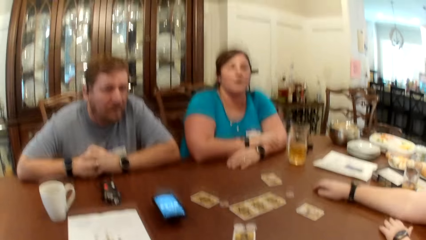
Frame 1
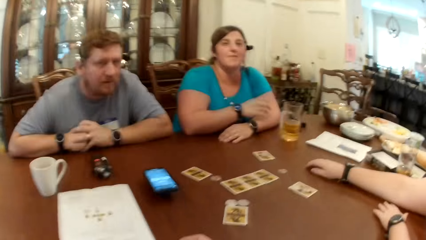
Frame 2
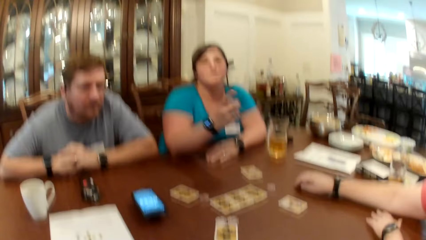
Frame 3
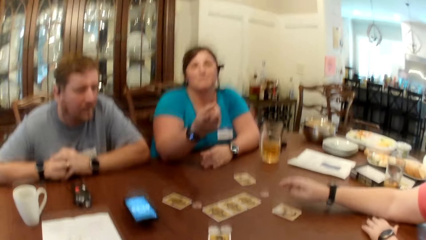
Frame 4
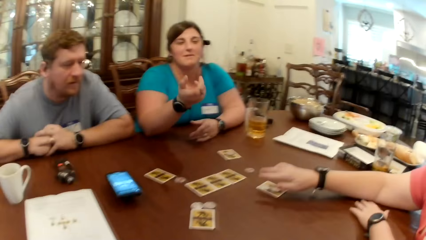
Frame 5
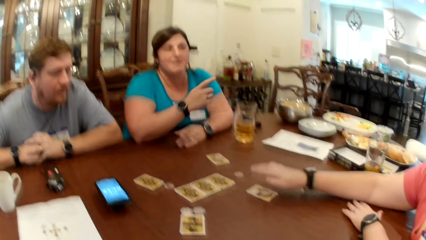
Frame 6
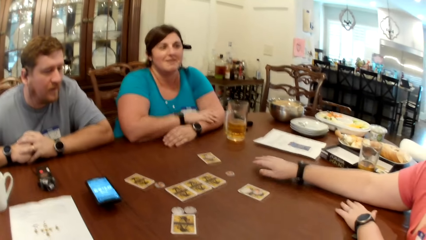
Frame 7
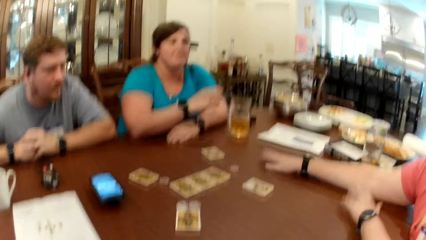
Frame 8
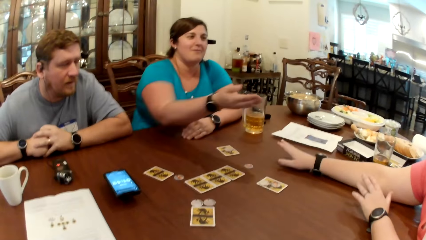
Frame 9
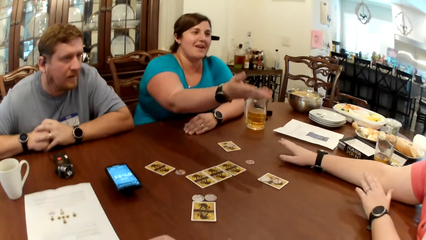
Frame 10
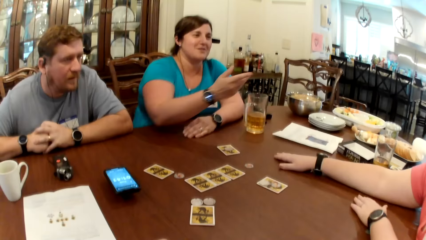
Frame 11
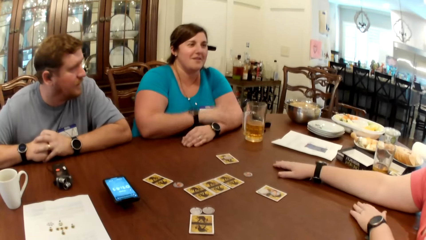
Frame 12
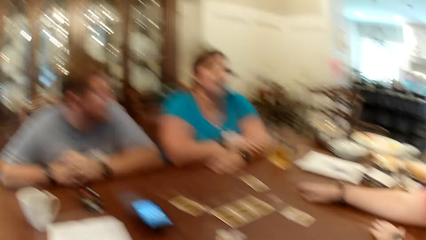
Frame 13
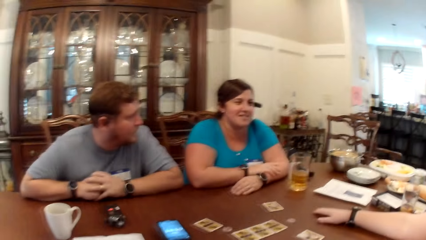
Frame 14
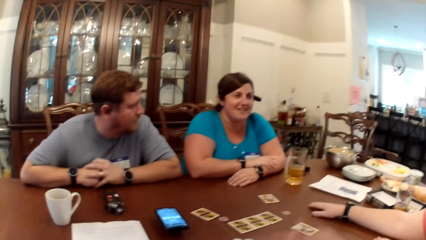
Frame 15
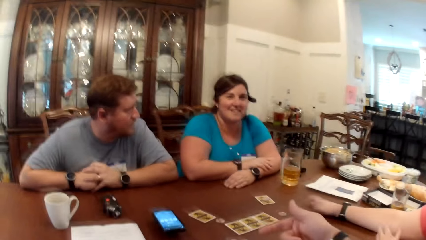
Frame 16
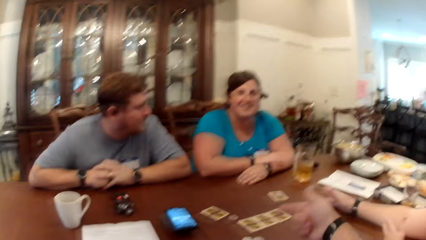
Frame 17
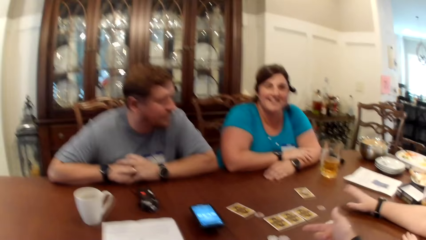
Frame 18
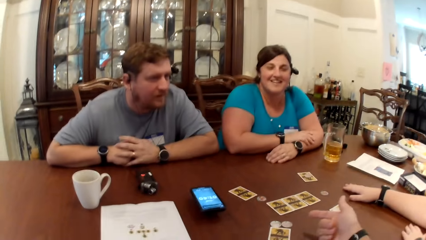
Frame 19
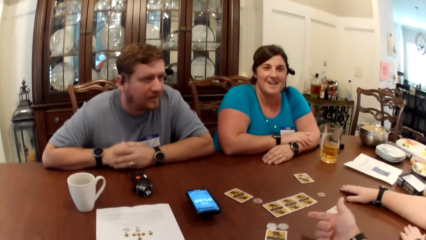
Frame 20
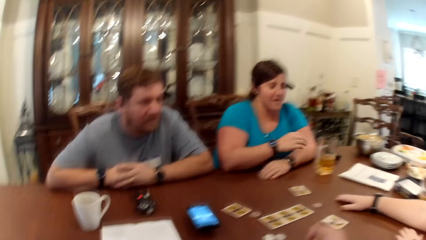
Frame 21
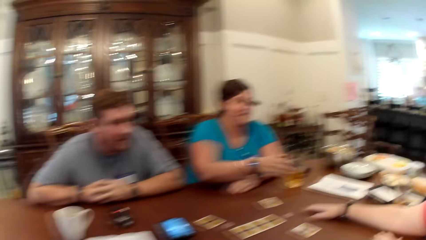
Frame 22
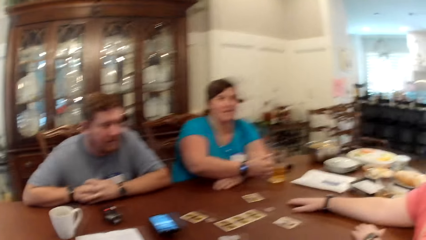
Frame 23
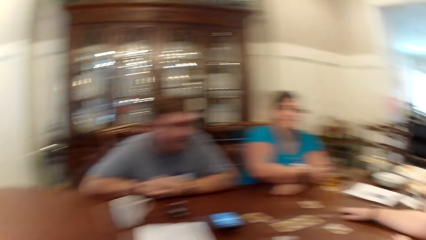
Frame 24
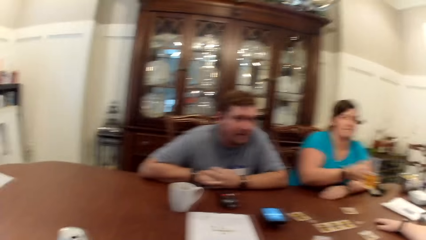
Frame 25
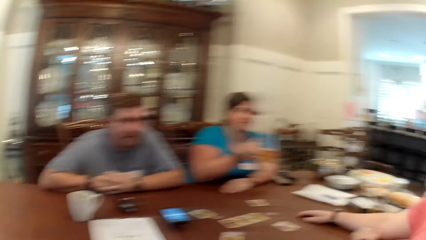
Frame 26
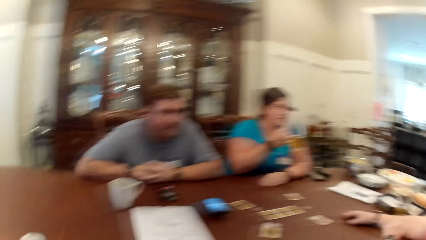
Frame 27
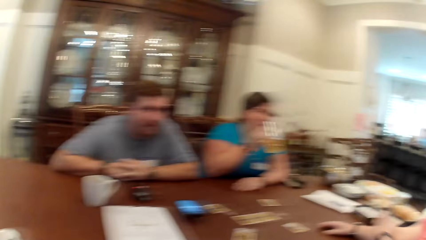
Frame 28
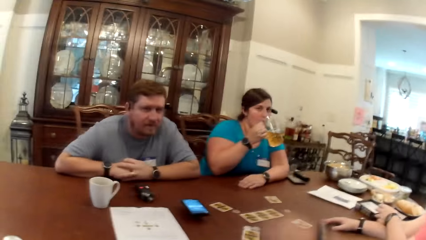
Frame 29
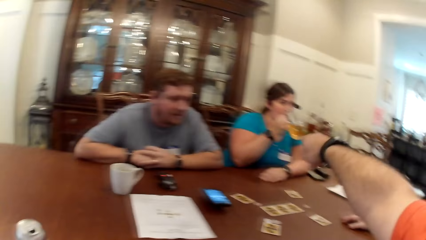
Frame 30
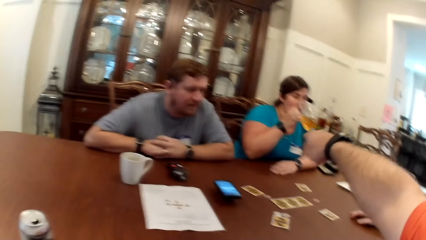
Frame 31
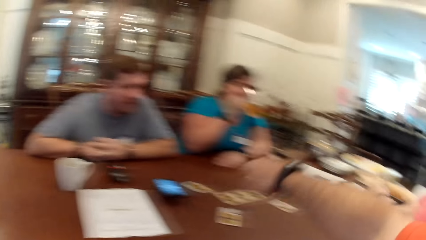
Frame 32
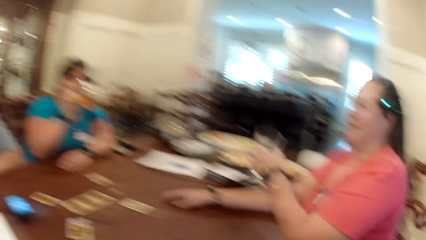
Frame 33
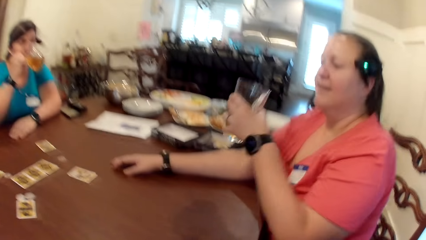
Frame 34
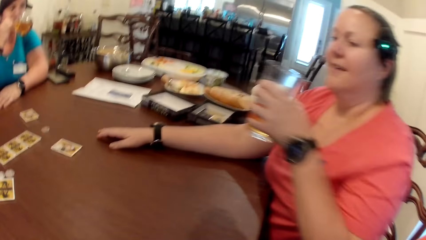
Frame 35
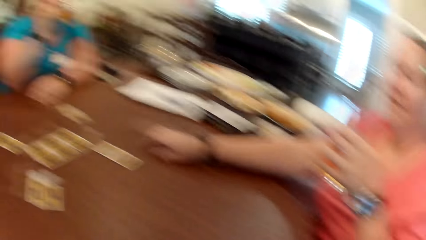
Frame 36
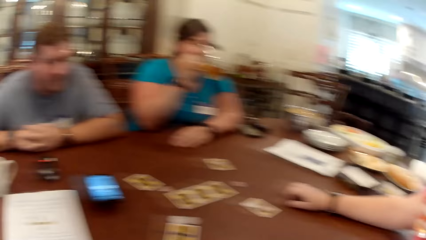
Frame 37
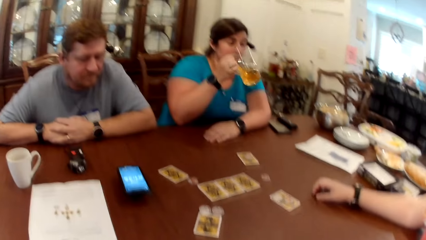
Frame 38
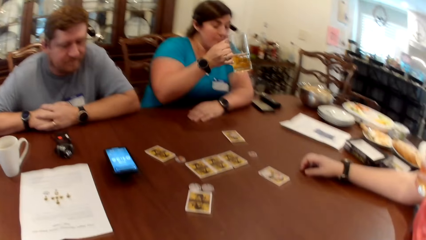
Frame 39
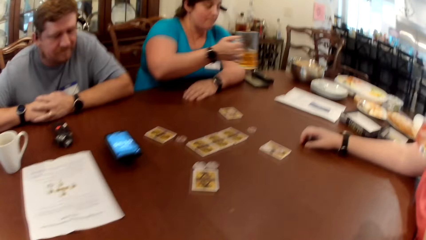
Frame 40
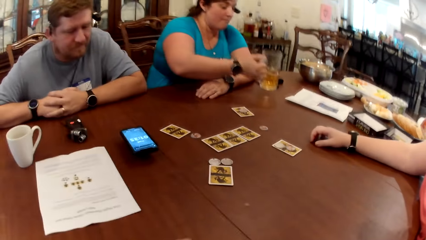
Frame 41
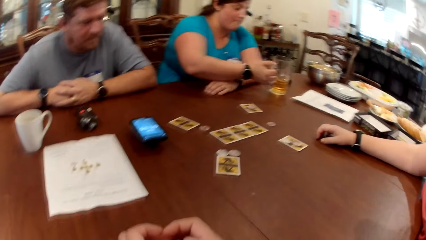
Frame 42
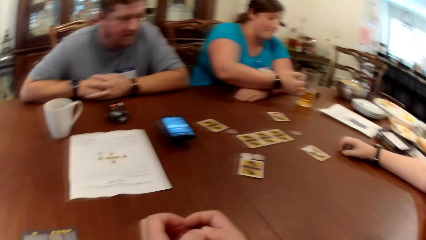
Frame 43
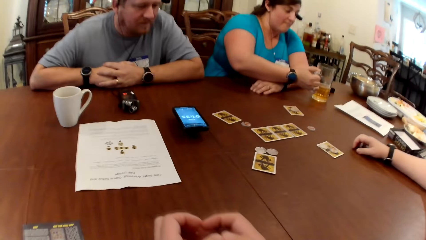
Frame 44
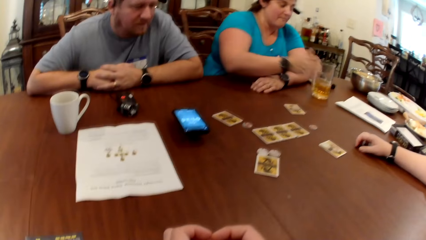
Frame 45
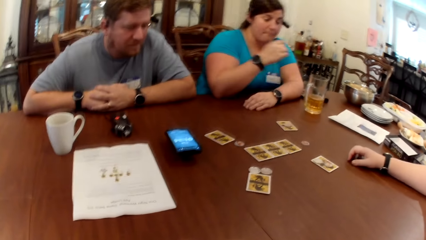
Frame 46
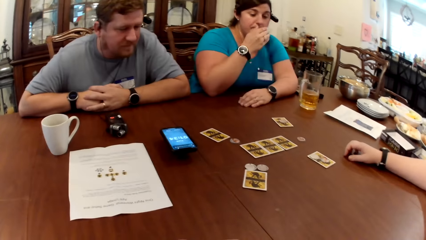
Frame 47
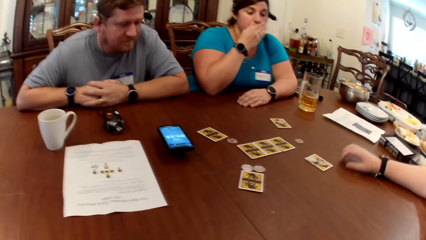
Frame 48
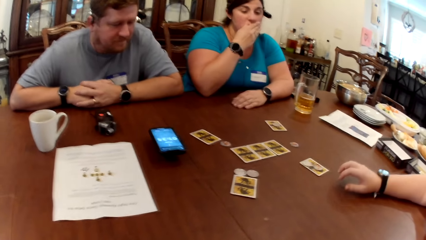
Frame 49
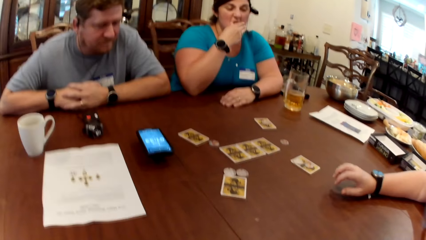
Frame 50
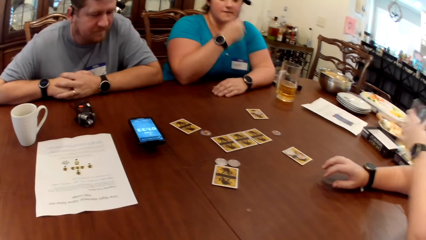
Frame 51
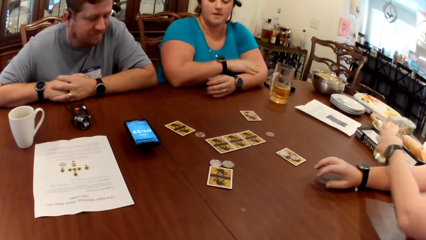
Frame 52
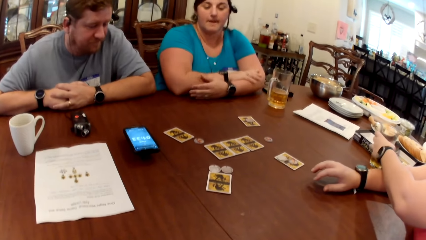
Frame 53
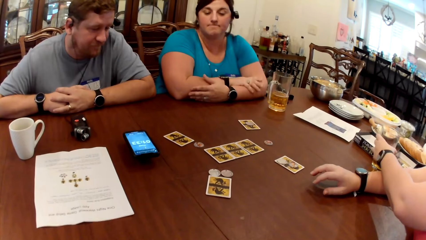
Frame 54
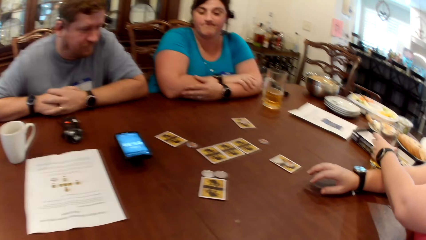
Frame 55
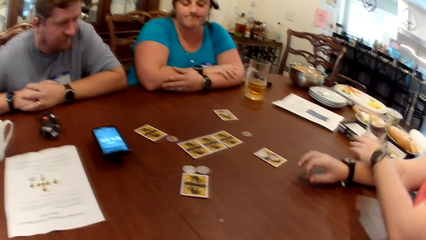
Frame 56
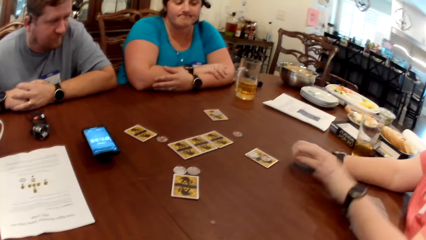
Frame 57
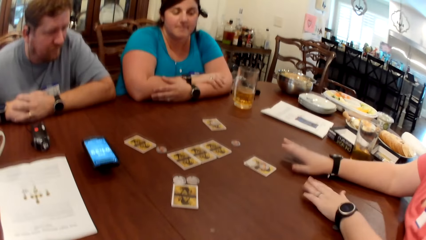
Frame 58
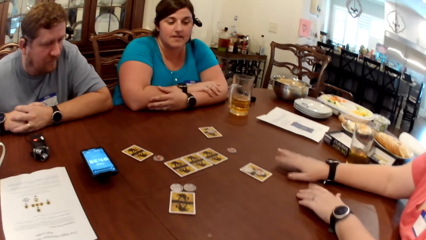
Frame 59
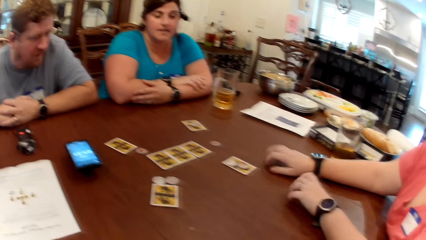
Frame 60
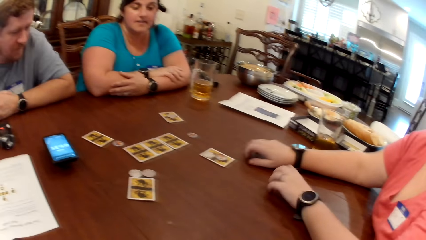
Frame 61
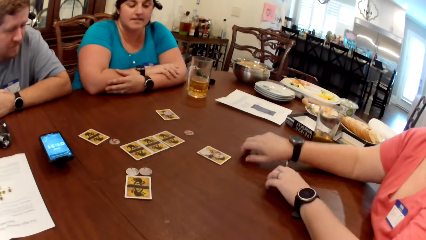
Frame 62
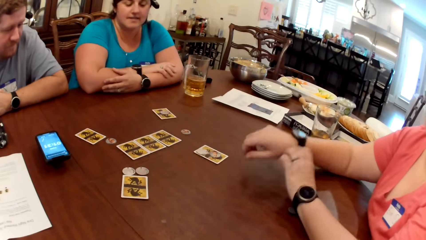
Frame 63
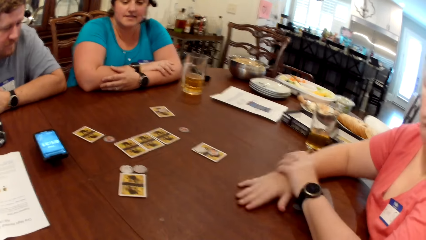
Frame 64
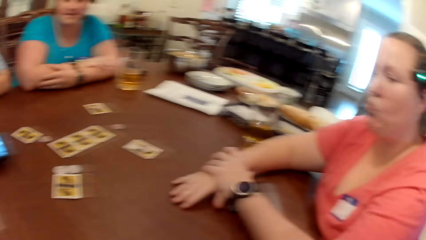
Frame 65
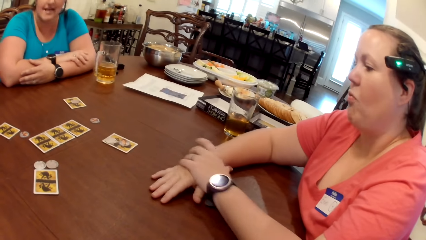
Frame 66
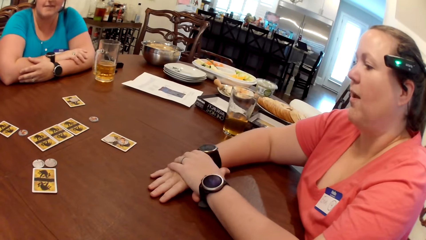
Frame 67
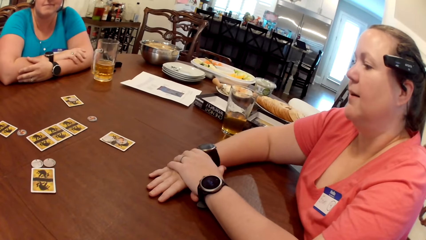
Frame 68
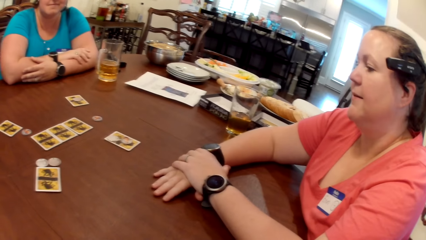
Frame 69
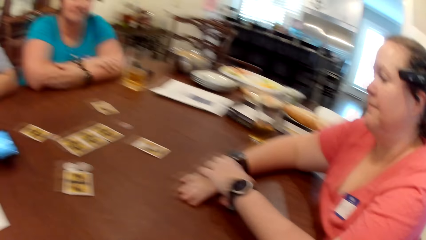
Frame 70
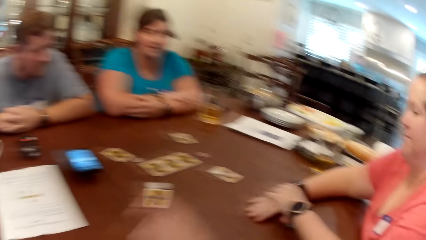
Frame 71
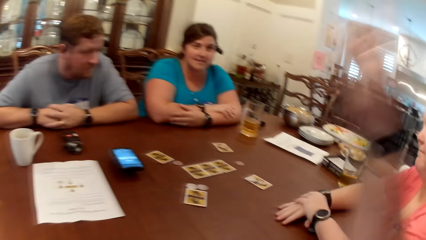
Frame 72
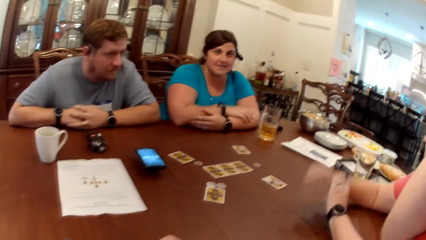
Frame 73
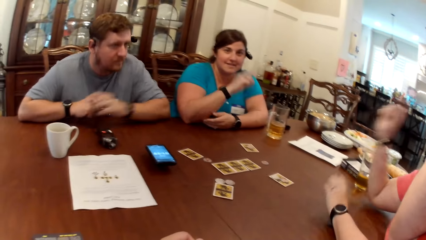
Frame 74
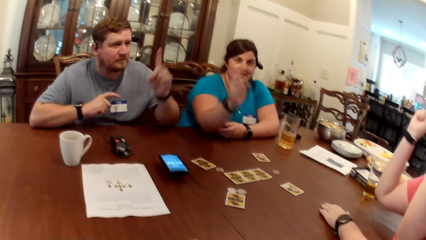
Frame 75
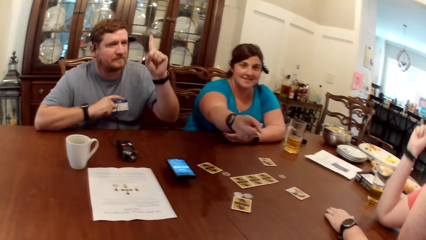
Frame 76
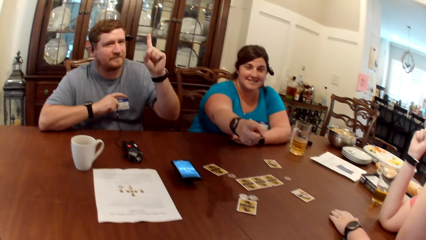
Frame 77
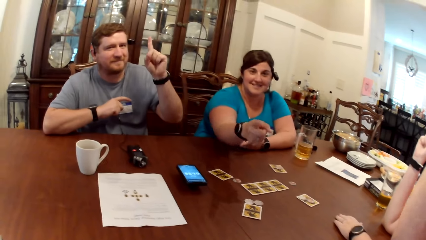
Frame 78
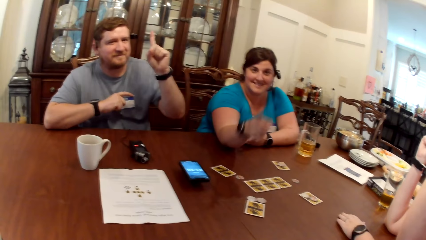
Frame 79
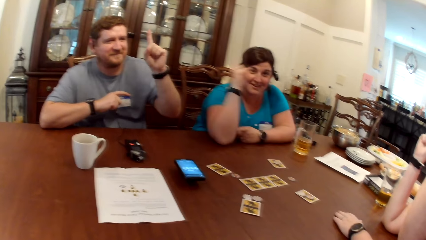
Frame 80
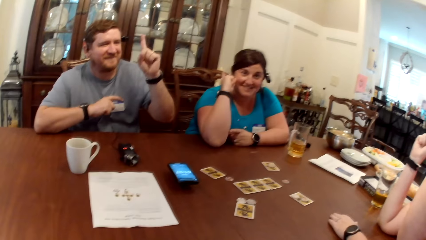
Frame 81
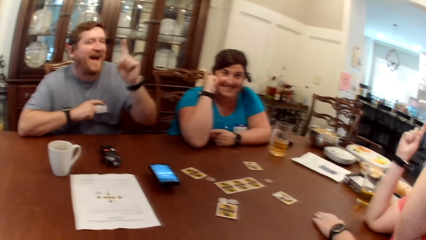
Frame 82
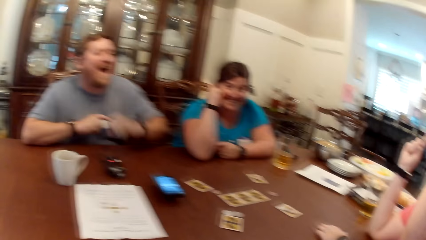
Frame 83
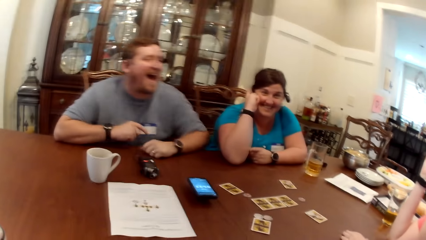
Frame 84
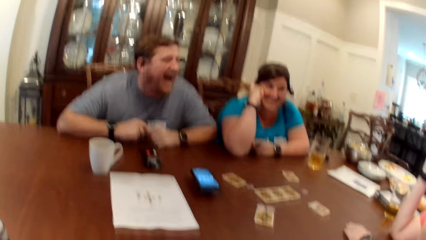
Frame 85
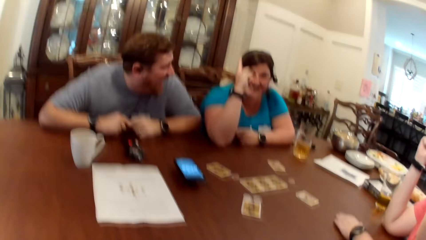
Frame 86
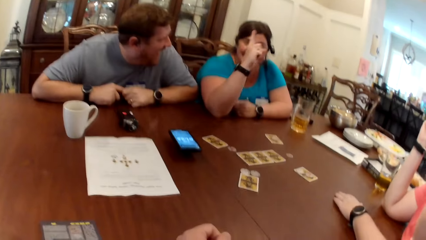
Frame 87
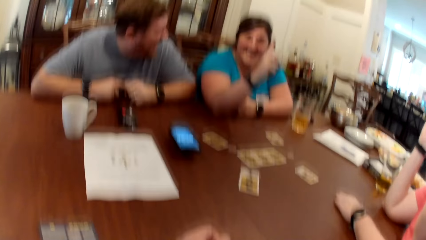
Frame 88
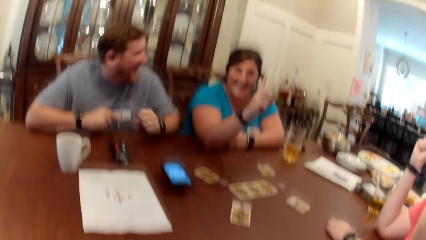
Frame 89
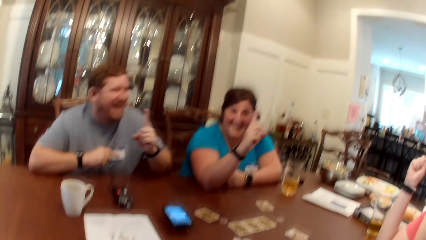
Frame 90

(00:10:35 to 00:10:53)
A woman points at the camera wearer with her right hand finger. The woman points at another woman with her right hand. The first woman picks up a cup of juice on the table with her right hand and drinks from the cup in her right hand. The camera wearer points at the first woman with his right hand. The other woman picks up a cup of juice on the table with her left hand and drinks juice from the cup from her left hand. The first woman drops the cup in her right hand on the table and cleans her mouth with her right hand. The other woman drops the cup in her left hand on the table and taps the table with both hands. The camera wearer interacts with a man, the first woman and the other woman at the table. He raises his right hand up. The other woman raises her right hand up. The first woman raises her right hand up. The man raises his left hand up. The first woman points her right hand at the camera wearer. The first woman raises her right hand up.
